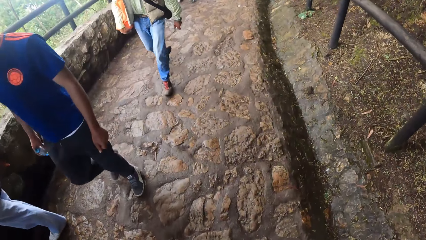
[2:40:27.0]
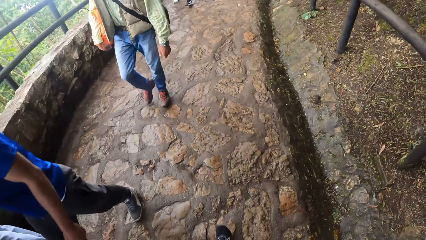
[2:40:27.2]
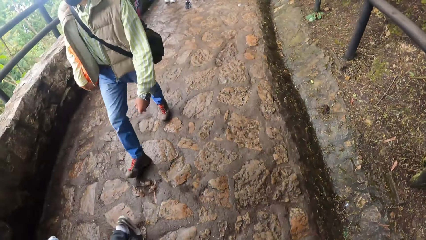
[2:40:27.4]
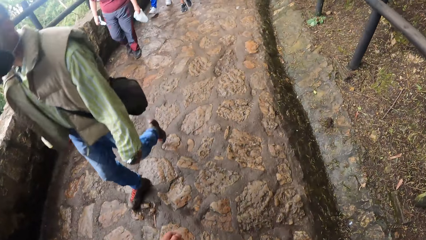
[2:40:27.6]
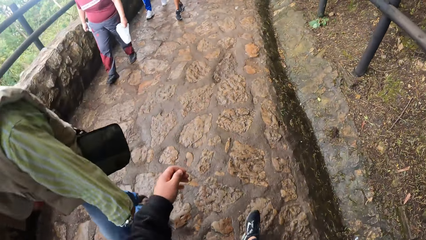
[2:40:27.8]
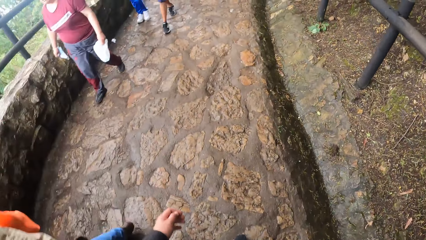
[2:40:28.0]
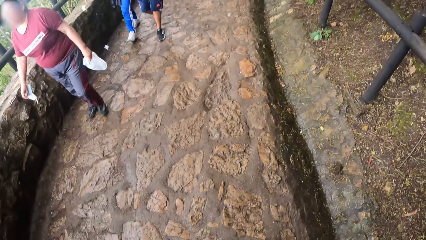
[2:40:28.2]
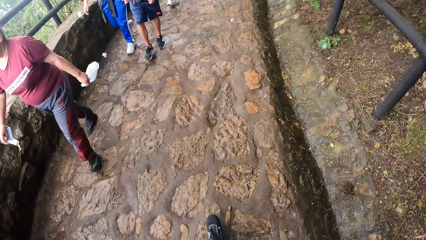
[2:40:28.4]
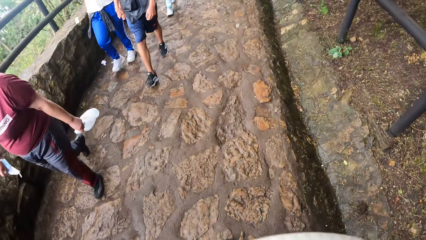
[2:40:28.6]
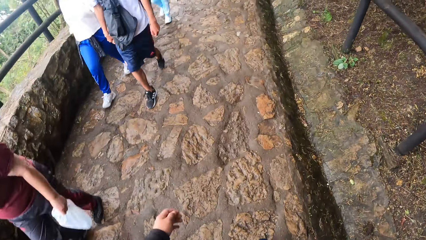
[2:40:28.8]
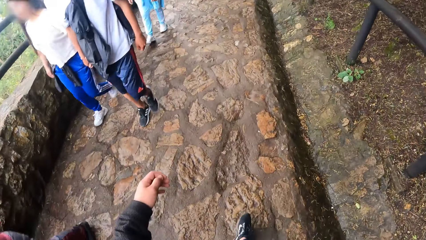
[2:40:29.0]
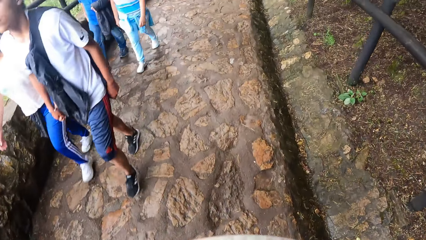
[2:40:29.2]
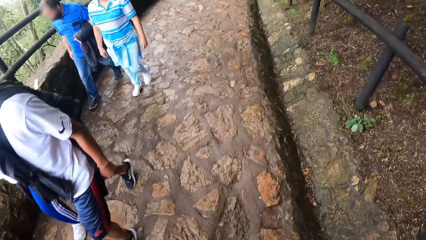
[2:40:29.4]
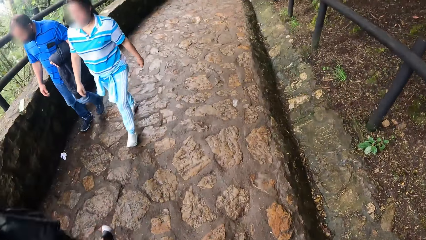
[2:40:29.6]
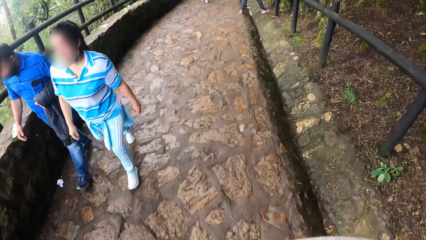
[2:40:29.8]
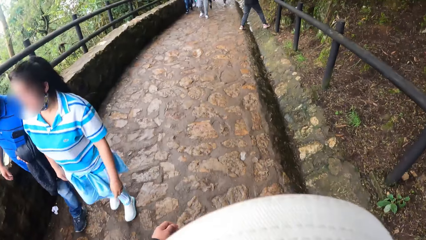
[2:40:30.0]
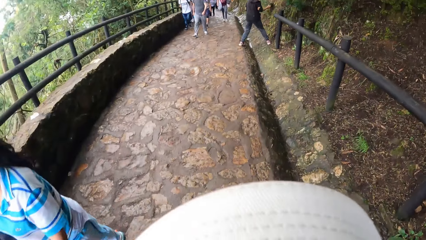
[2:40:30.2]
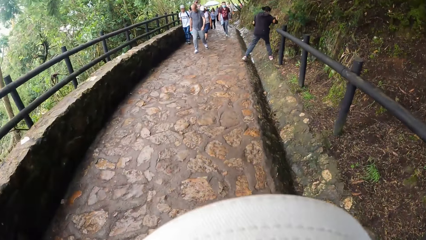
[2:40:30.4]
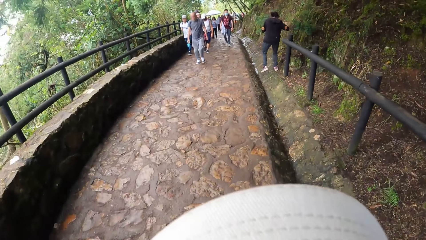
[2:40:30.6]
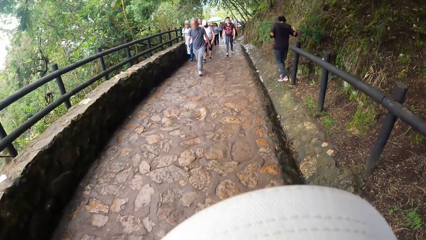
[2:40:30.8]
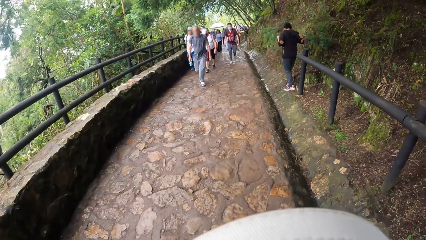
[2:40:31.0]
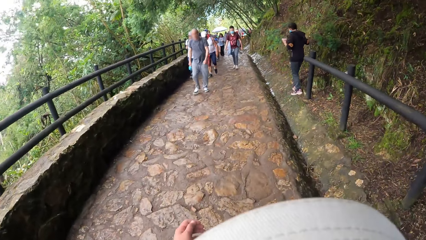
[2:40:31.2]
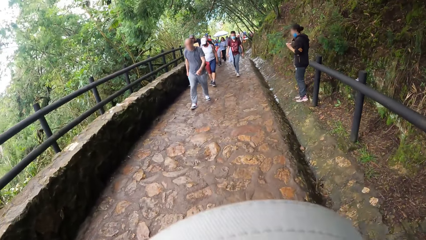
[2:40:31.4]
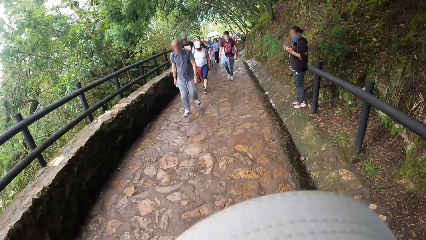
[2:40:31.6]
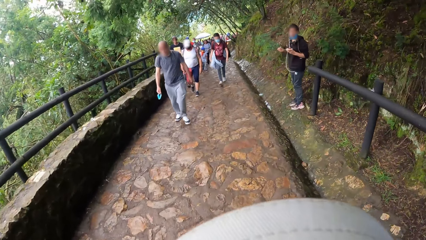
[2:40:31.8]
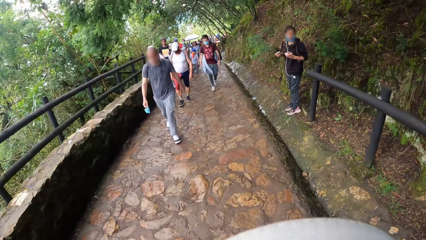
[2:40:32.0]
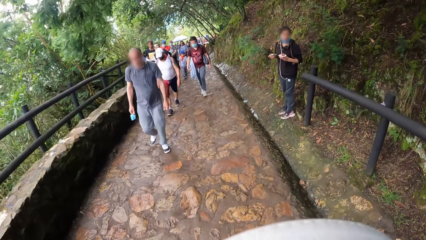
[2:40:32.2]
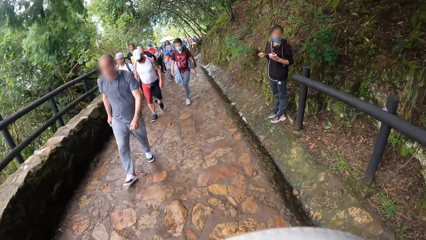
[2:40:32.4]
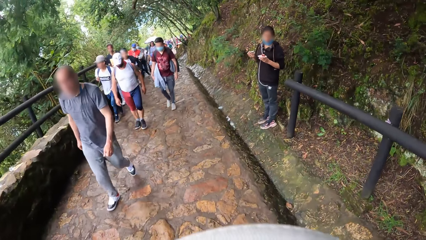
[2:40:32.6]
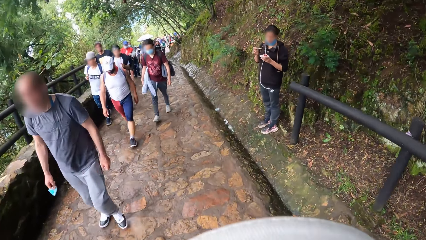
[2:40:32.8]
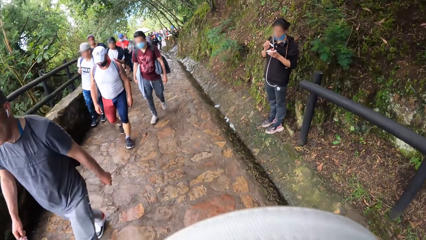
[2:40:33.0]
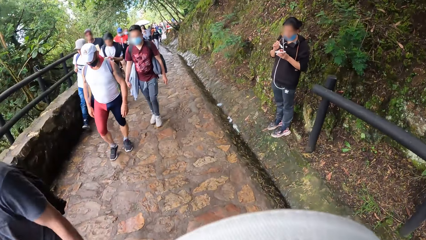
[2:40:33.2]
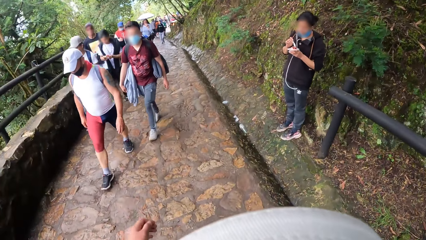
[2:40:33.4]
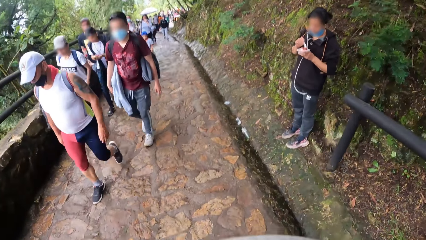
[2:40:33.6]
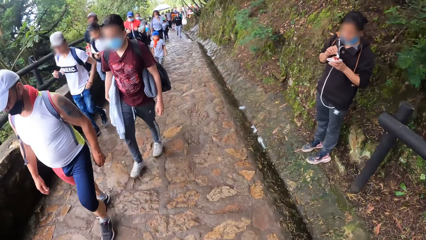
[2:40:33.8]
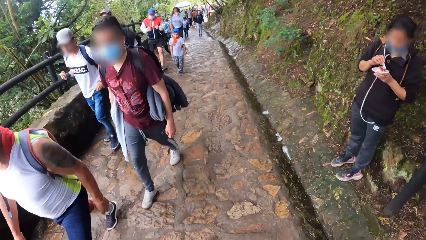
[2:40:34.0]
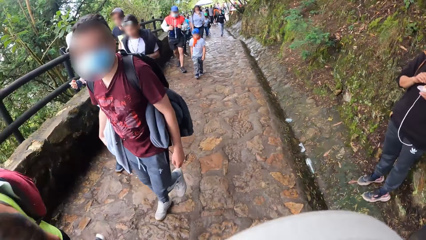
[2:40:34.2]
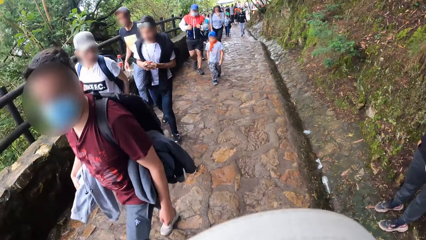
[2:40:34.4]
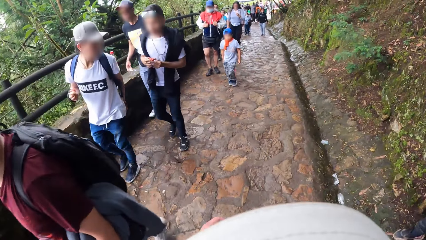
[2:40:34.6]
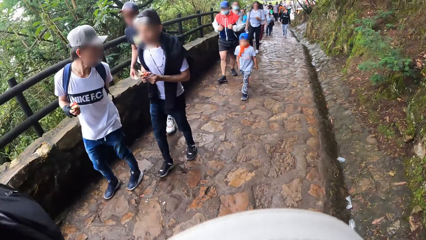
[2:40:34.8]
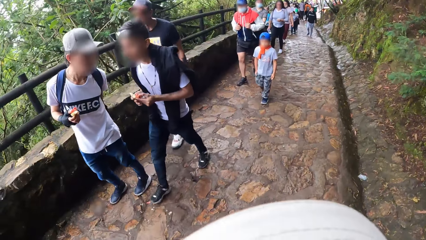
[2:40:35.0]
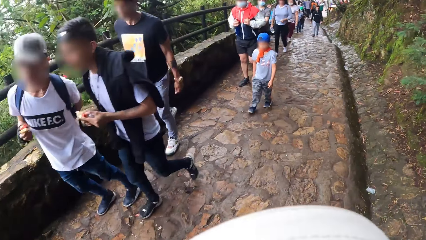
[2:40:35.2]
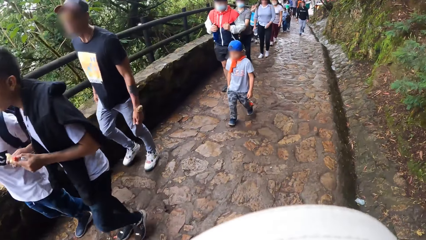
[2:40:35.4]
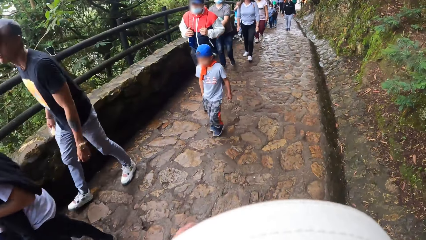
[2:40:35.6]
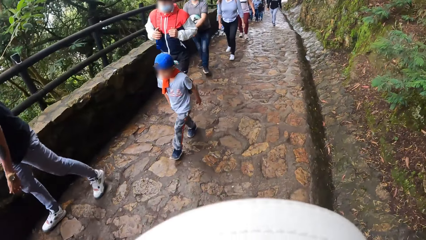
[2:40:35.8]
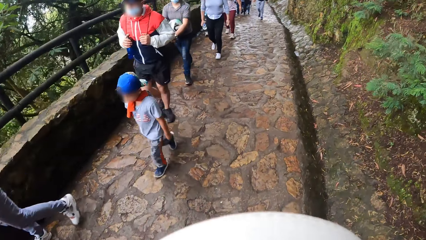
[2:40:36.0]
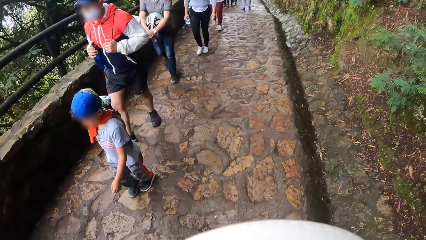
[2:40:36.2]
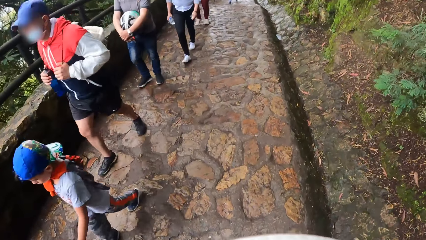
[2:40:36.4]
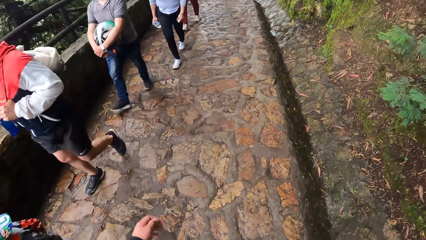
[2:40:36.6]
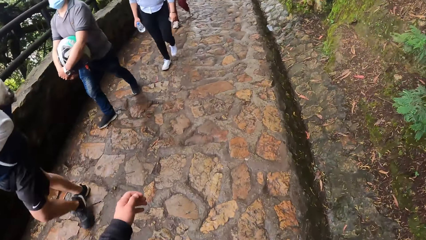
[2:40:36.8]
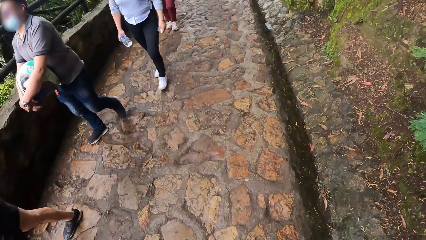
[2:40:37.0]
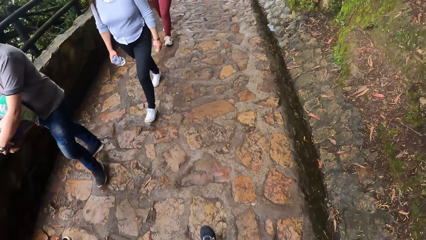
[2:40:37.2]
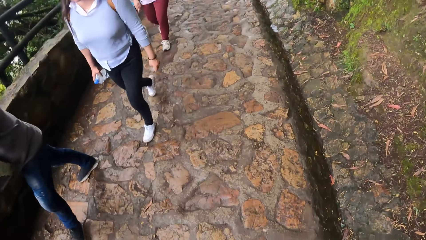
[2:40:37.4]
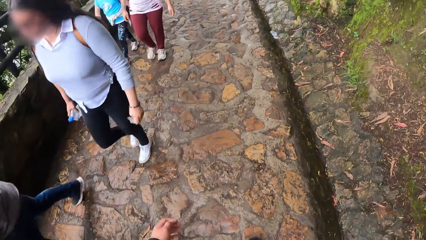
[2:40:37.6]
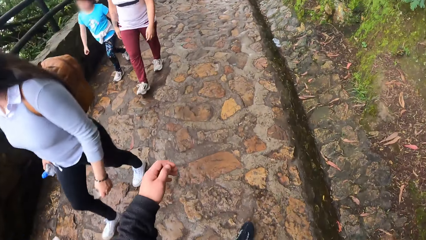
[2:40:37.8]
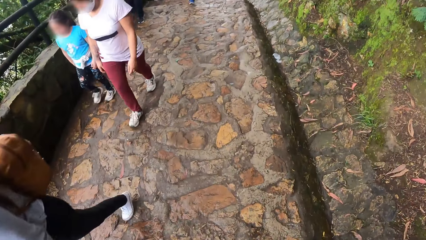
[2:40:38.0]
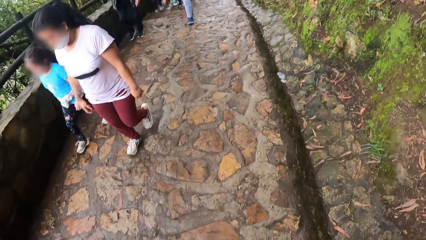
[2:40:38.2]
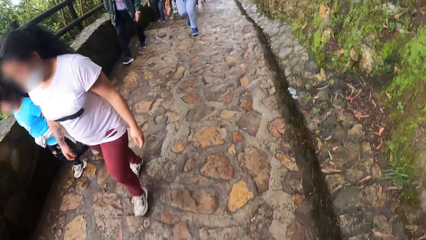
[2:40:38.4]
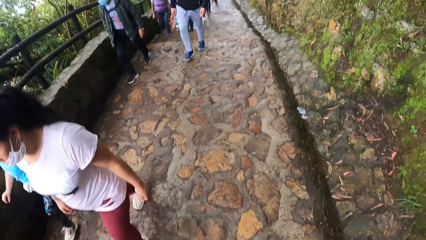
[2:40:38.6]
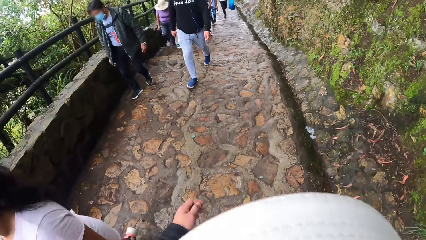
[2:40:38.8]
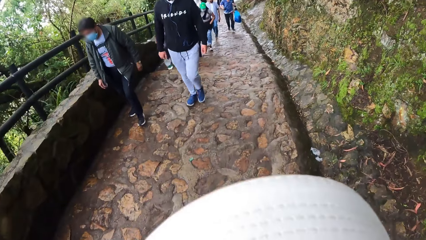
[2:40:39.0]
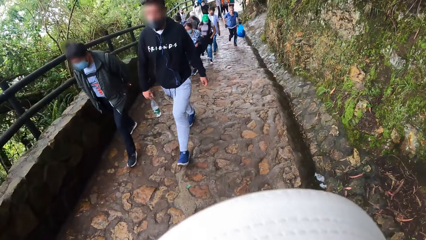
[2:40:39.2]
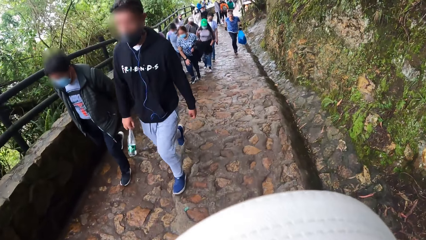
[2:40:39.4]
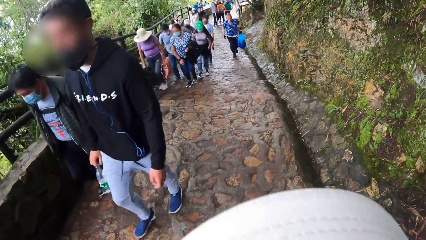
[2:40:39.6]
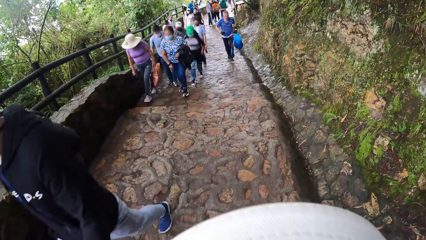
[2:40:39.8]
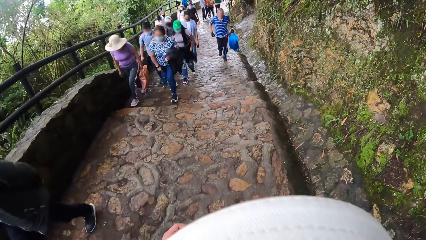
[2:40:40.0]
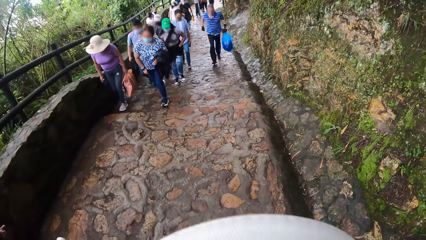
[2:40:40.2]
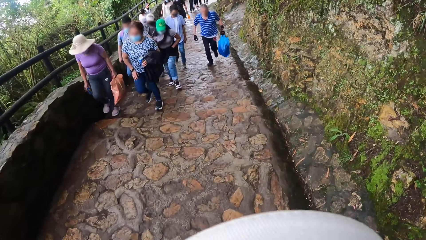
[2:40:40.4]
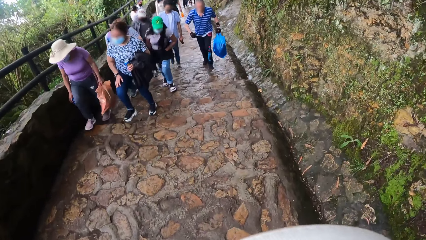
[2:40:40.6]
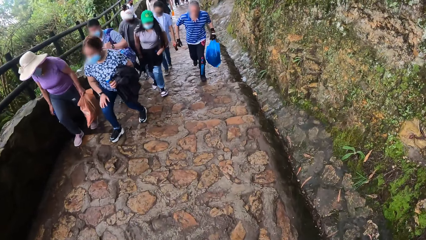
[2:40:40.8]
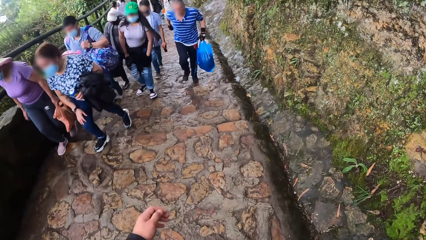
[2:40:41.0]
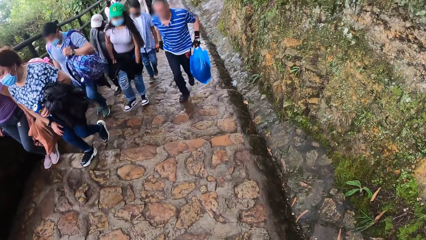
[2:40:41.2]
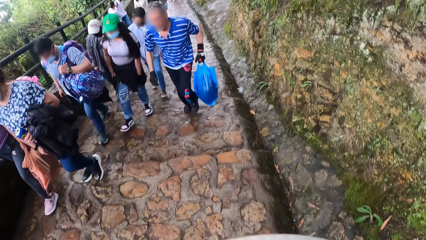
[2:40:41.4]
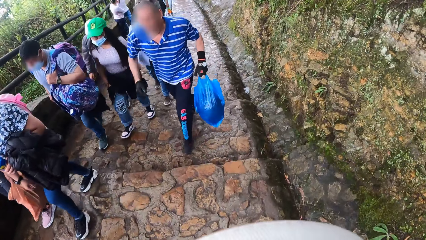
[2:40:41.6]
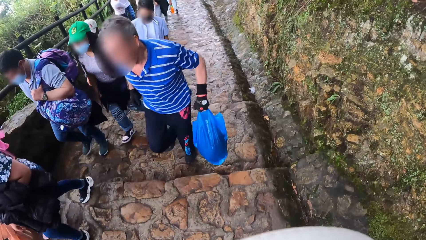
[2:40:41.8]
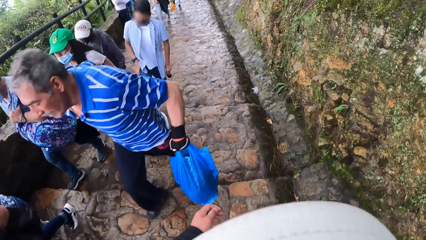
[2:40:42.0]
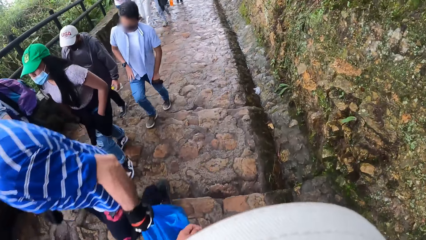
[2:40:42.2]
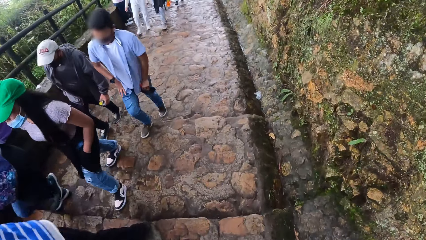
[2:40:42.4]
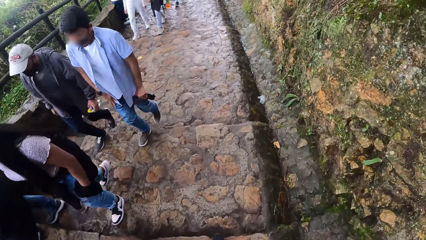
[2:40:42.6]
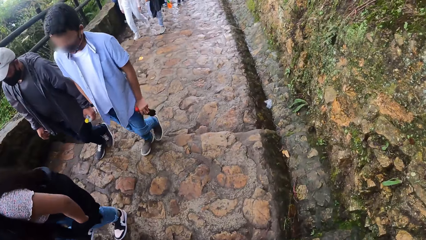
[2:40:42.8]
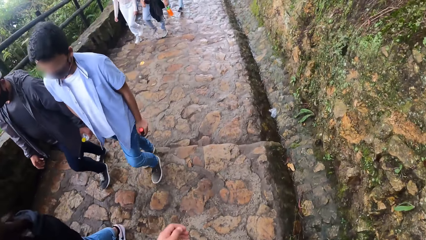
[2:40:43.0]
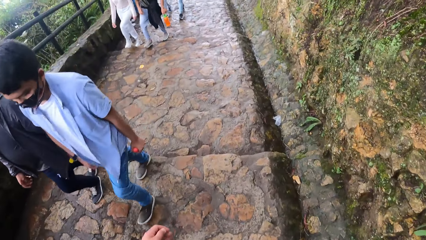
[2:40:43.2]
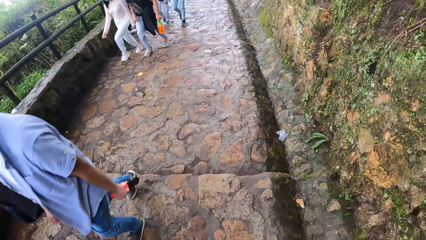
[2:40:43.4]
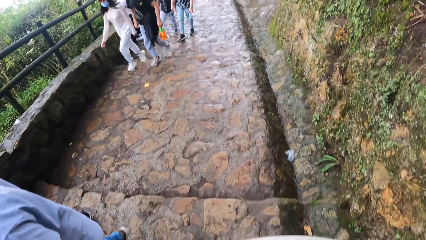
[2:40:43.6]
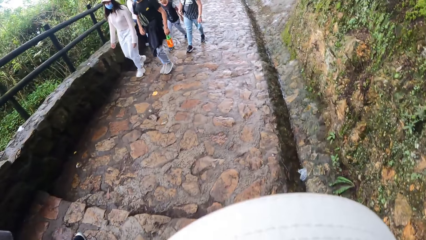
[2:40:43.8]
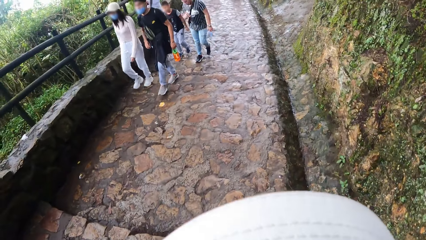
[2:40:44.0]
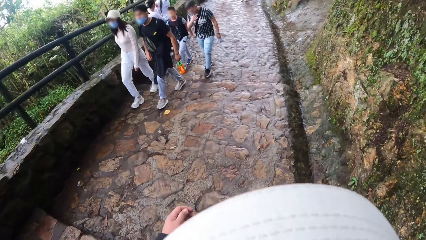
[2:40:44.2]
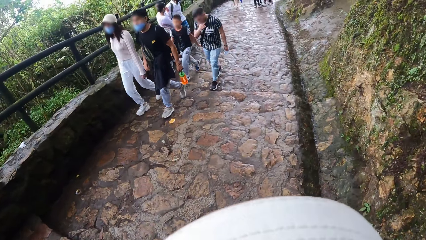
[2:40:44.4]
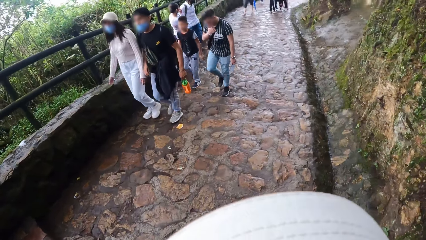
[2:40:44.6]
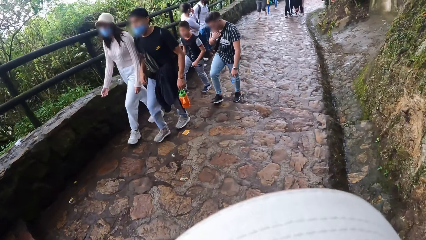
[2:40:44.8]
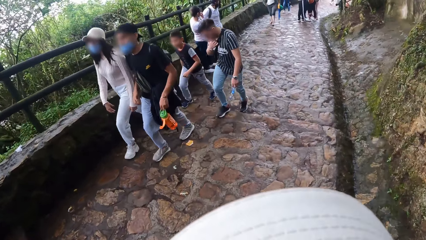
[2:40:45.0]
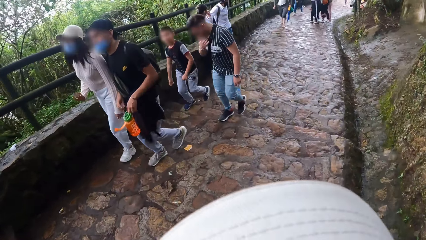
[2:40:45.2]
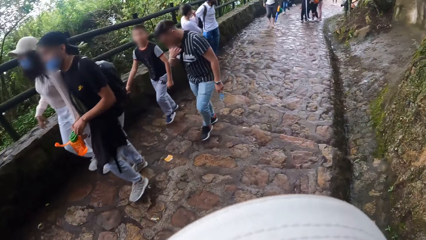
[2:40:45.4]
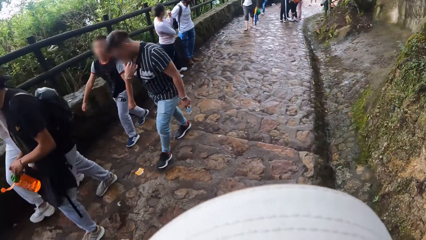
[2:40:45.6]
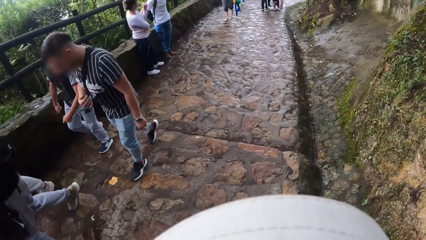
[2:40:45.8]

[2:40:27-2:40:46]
The camera wearer swings the left hand and walks. They swing the left hand and walk. They swing the left hand and walk. They swing the left hand and walk. They swing the left hand and walk. They swing the left hand and walk. They swing the left hand and walk. They swing the left hand and walk. They swing the left hand and walk. They swing the left hand and walk. They swing the left hand and walk. They swing the left hand and walk. They swing the left hand and walk.
